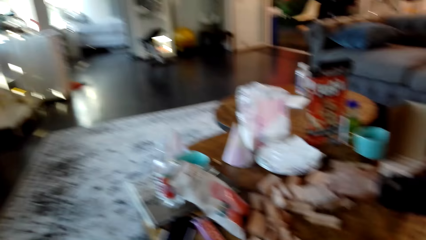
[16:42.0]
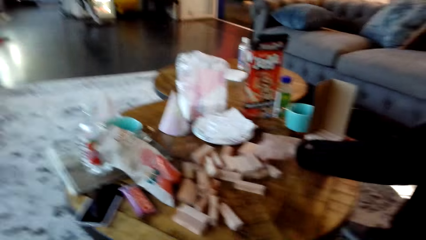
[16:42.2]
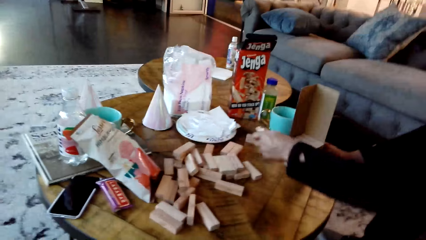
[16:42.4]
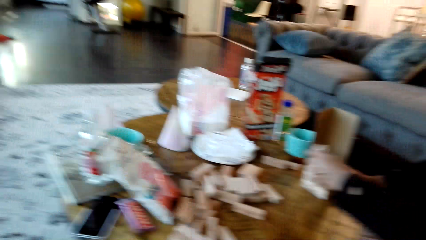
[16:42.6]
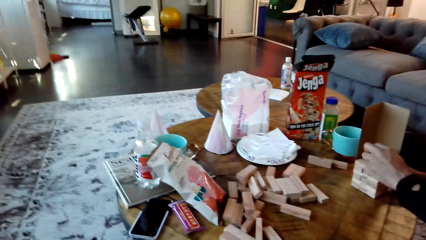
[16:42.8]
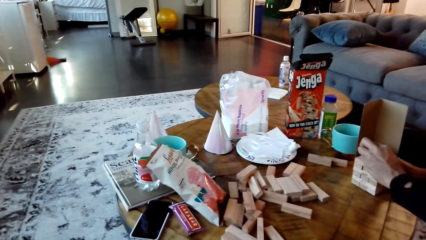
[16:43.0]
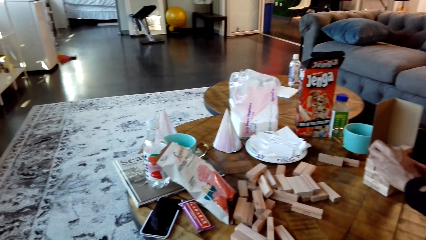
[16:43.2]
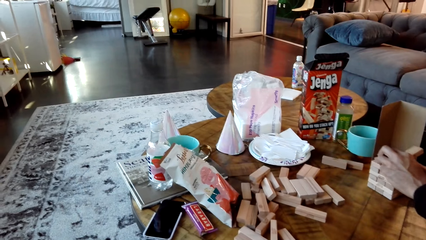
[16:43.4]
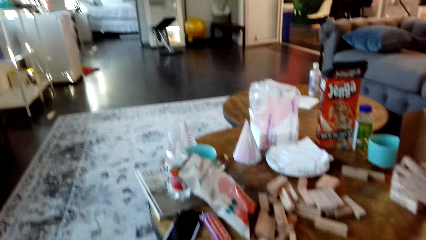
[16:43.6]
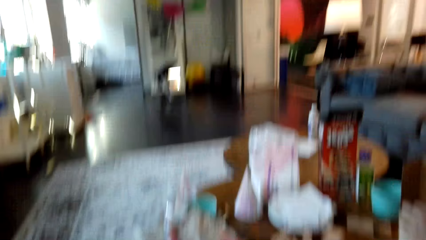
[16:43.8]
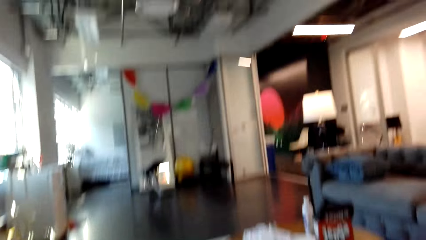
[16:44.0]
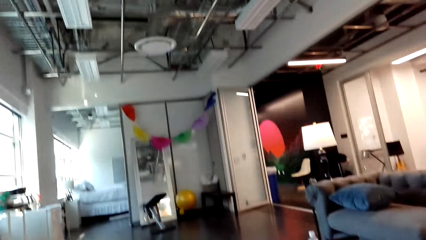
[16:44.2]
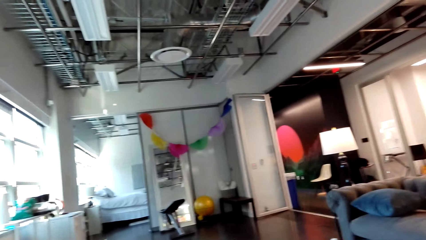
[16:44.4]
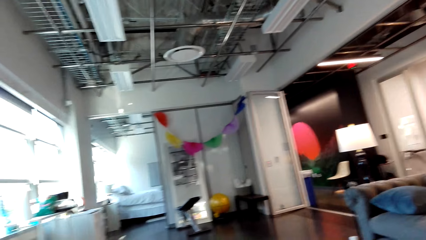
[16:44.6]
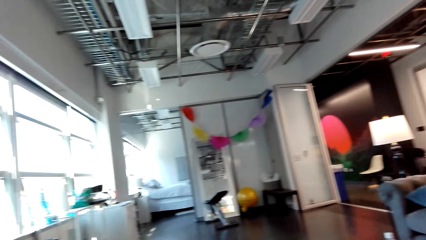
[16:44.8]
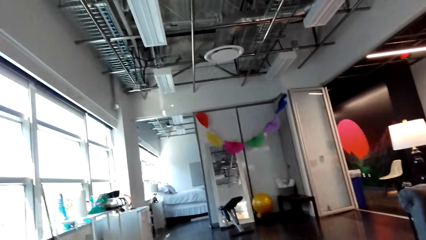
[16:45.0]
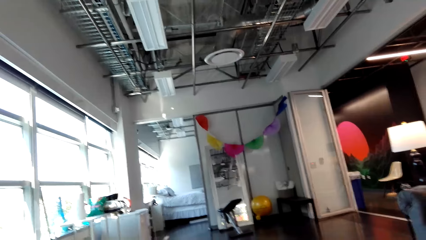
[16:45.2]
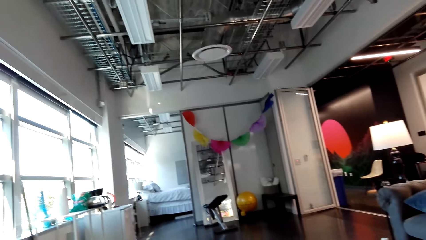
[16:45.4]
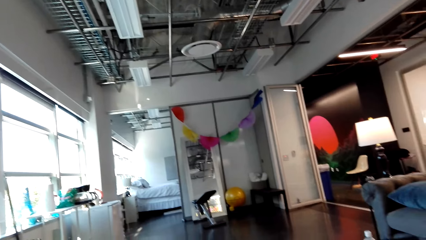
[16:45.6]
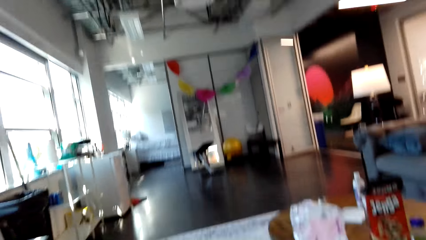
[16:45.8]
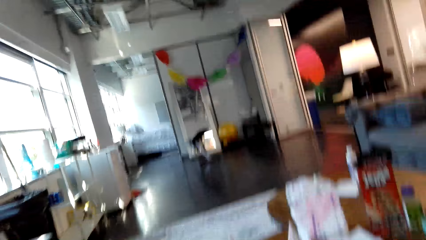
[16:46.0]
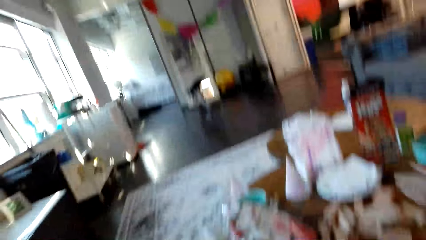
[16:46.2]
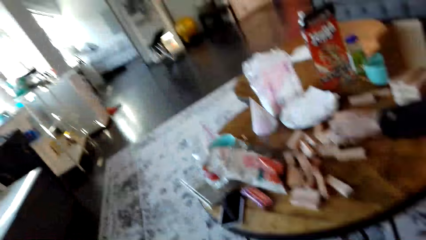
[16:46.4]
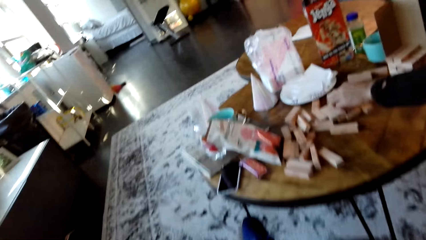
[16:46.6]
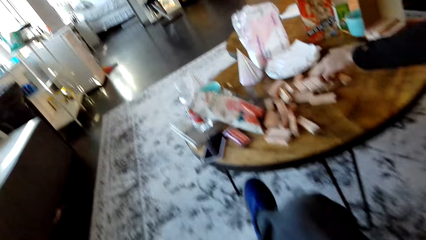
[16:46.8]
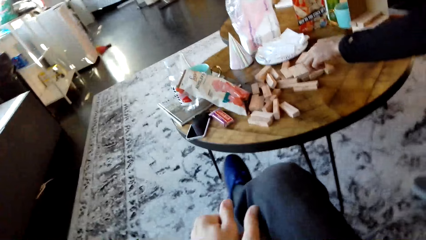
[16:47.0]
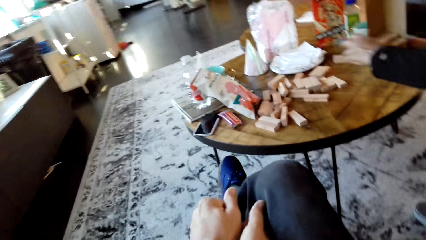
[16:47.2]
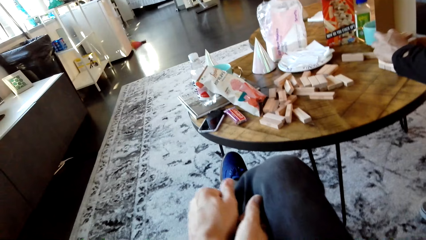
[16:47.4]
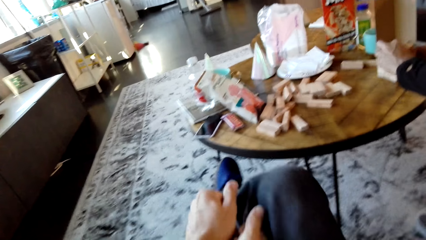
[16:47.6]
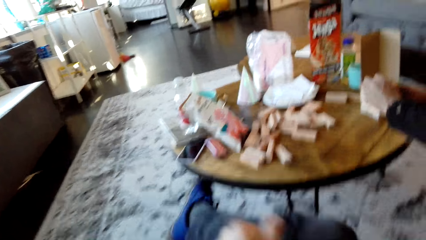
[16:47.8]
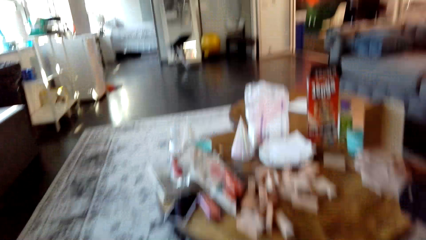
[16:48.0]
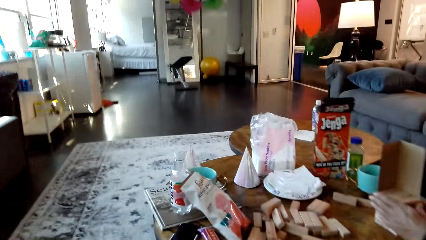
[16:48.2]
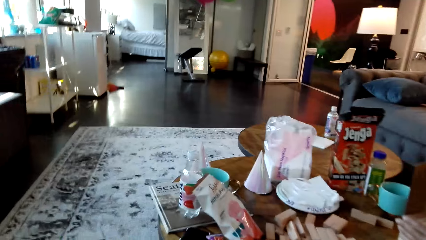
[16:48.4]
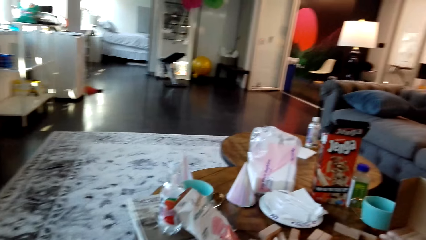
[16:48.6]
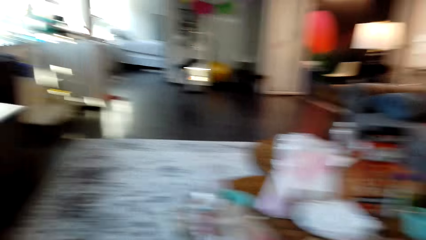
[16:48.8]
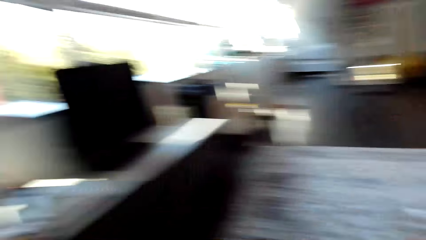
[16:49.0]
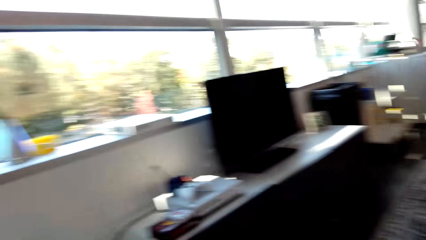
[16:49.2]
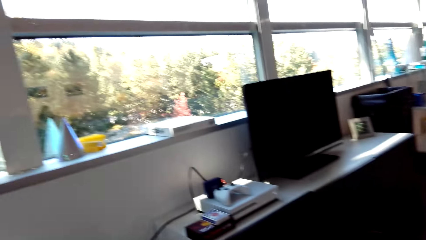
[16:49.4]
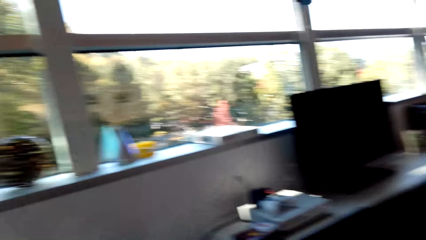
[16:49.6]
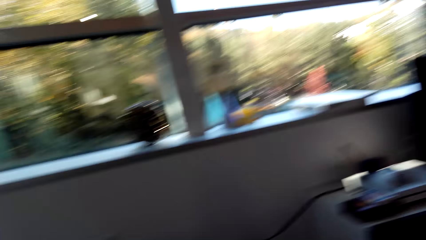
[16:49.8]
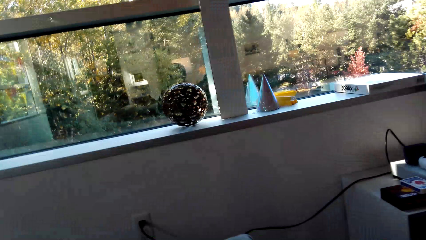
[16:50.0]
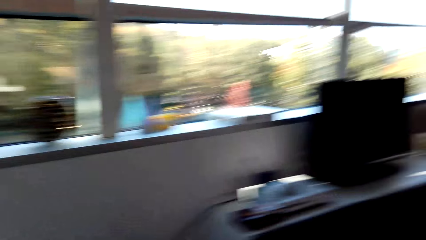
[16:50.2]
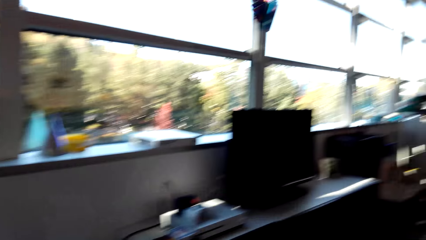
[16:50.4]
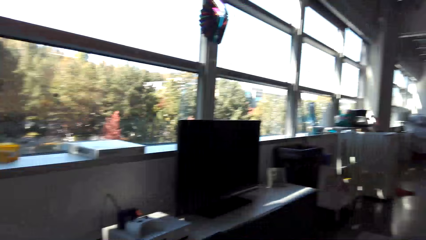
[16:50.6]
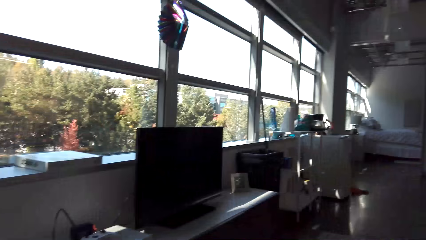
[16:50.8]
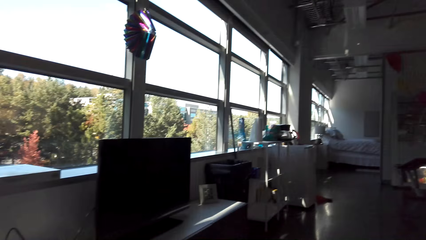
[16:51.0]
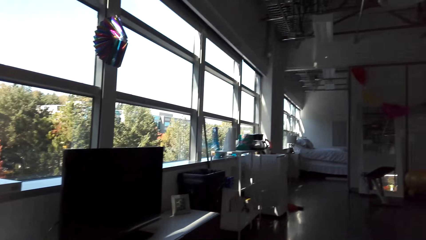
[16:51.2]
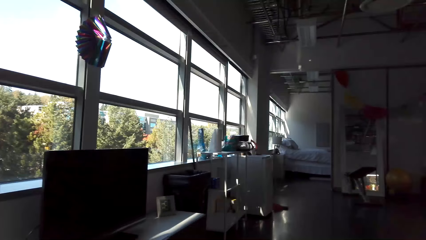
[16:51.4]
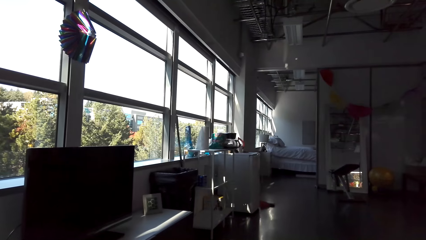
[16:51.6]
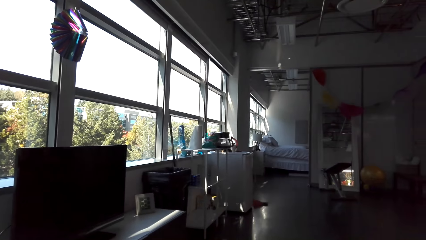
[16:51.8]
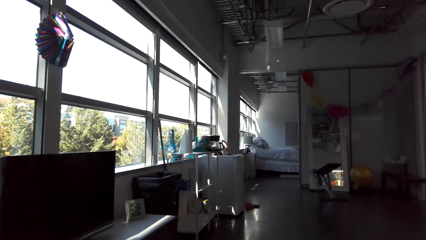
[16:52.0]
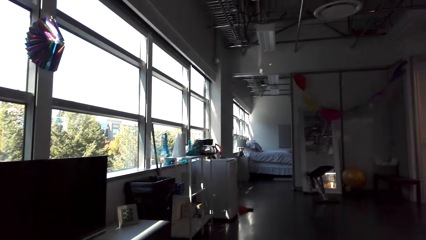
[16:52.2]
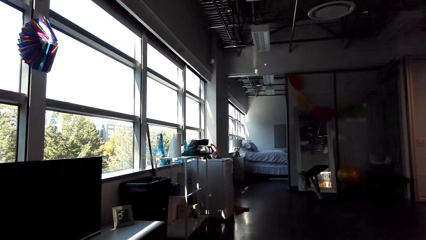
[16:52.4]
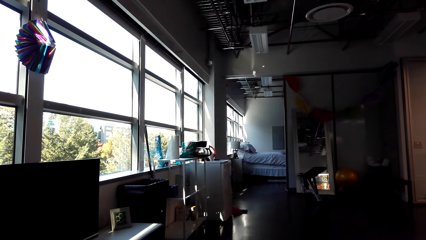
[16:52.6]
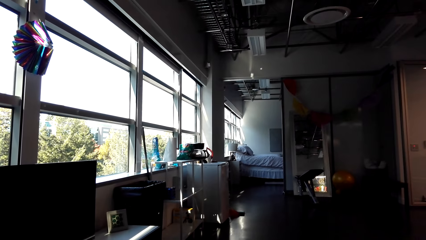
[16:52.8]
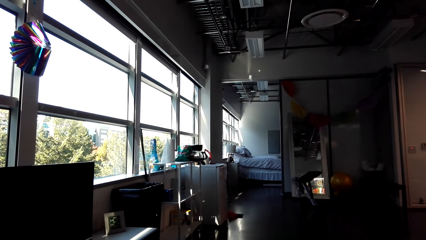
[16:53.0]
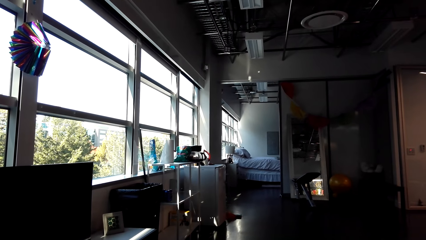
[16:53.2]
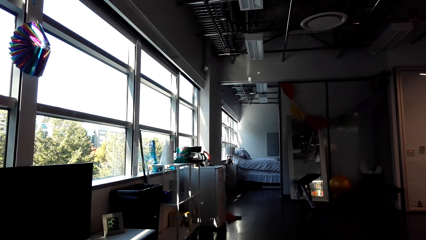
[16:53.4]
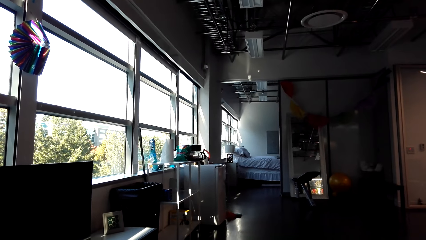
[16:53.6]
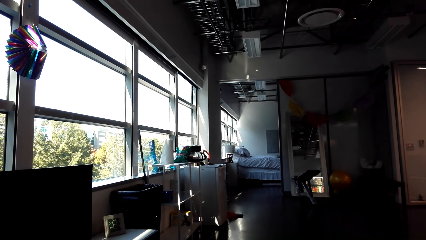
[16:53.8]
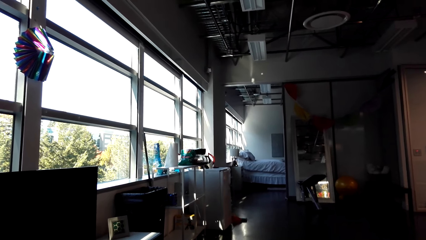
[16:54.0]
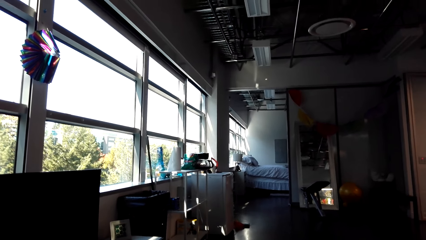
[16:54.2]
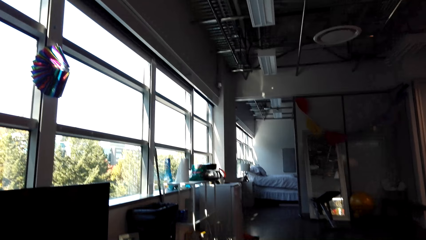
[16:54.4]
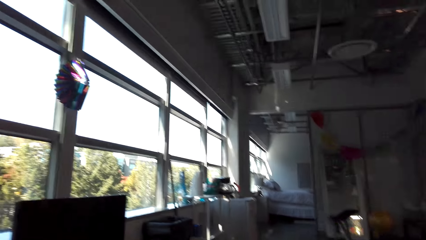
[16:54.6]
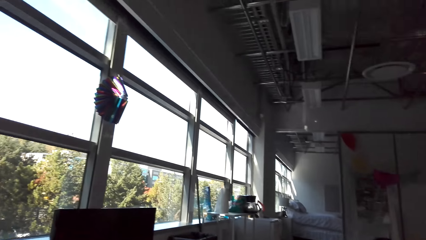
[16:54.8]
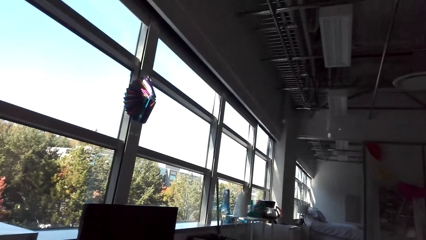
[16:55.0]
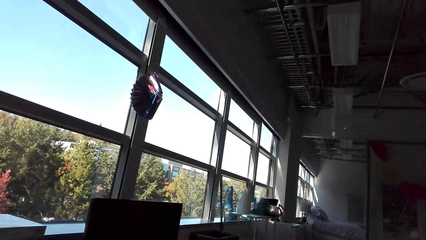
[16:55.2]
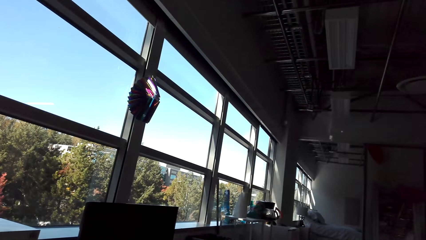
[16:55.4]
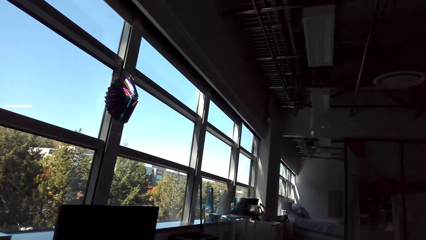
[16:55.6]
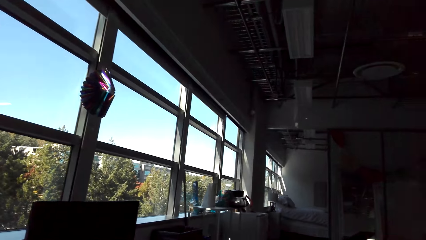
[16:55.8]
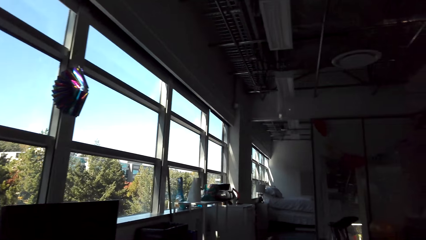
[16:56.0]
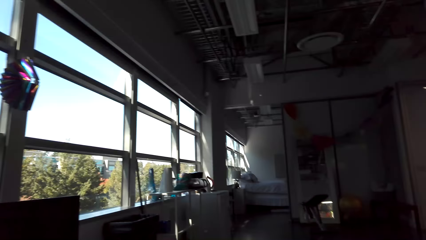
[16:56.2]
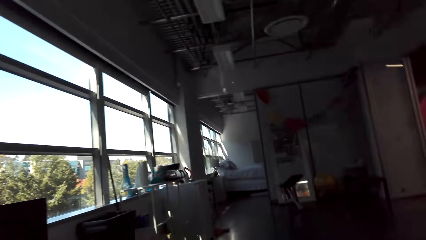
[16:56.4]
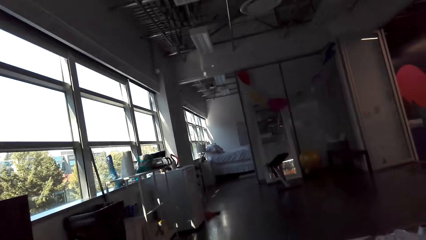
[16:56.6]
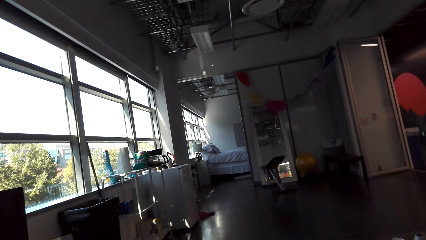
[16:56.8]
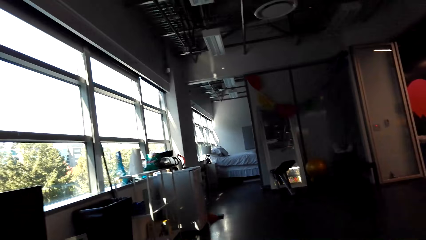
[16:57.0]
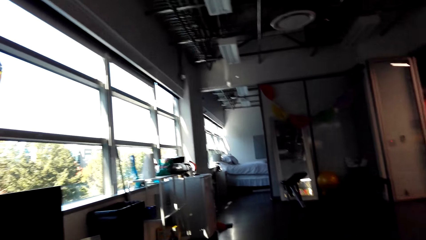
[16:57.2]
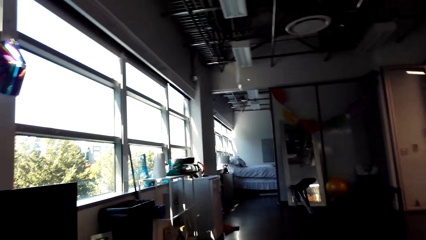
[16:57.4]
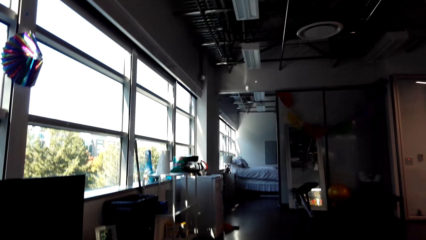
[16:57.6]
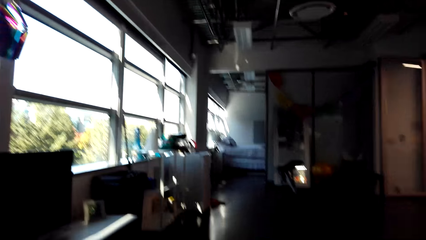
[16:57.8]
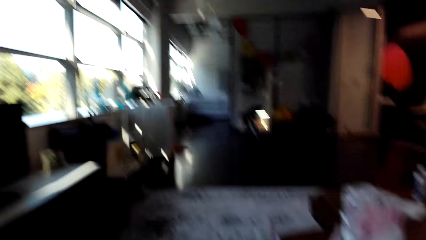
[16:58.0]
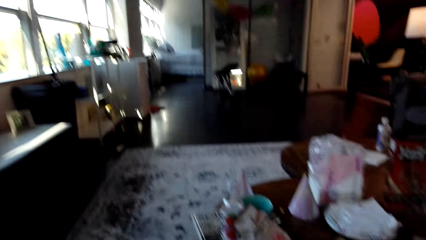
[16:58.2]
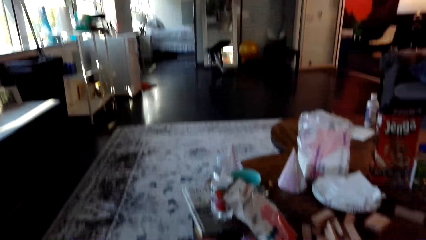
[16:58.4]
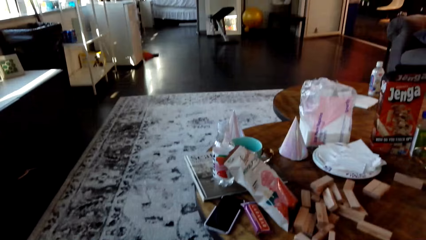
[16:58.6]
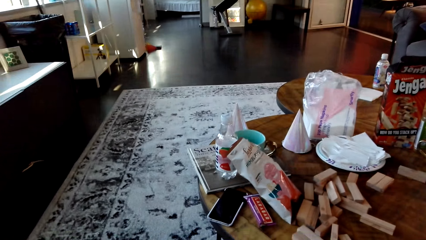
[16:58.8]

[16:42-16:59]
A man picks a block. He puts the block on top of other blocks. The camera wearer looks around the house. They look around the room.
